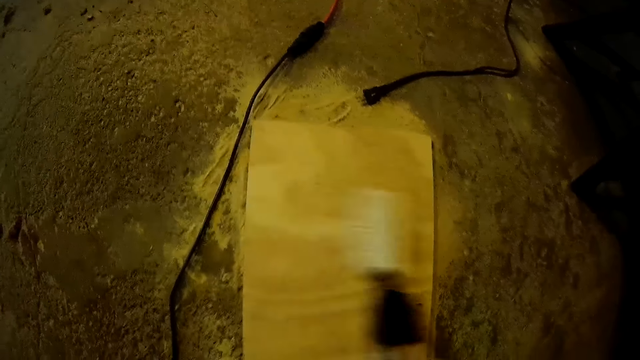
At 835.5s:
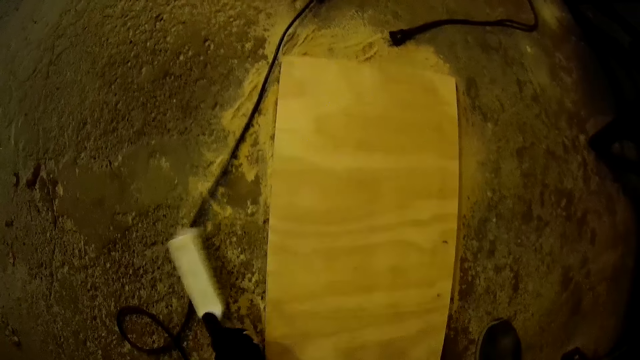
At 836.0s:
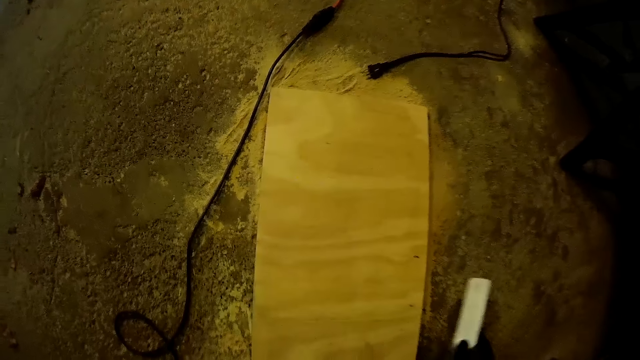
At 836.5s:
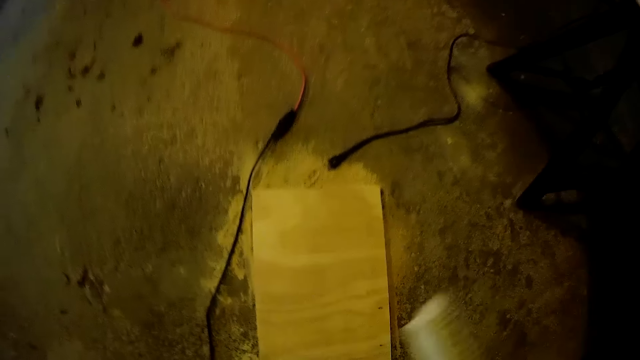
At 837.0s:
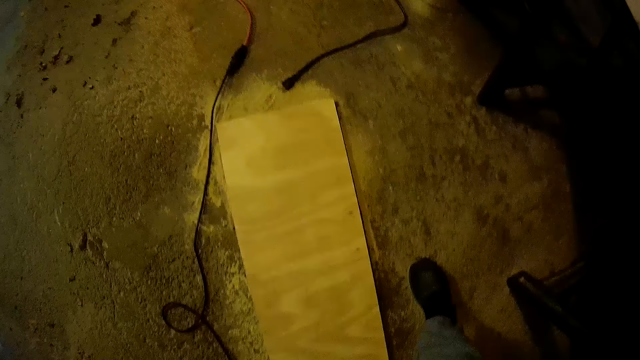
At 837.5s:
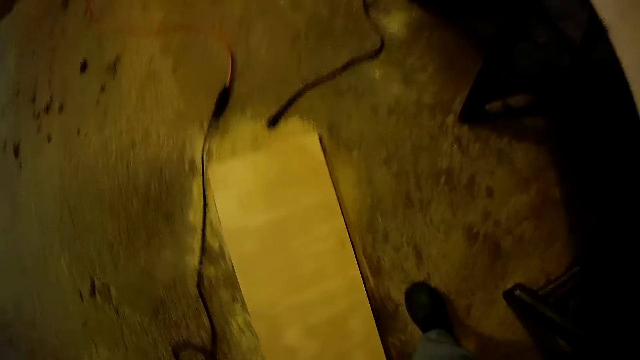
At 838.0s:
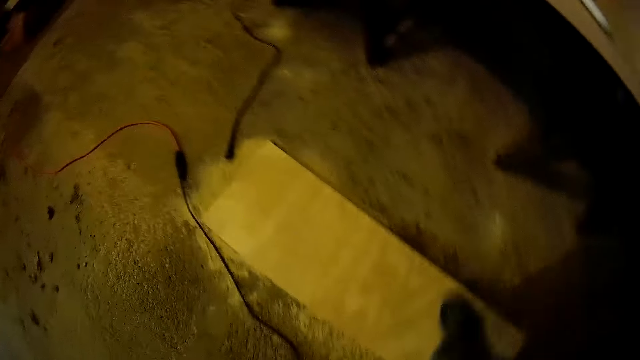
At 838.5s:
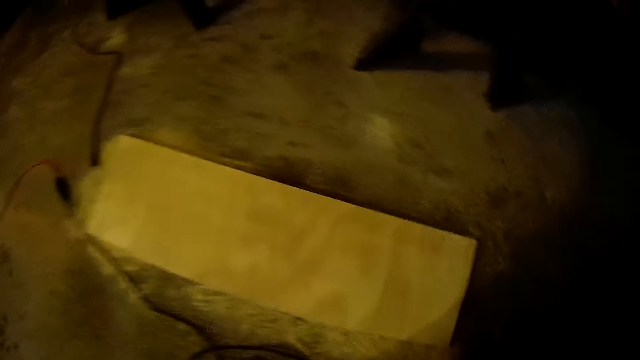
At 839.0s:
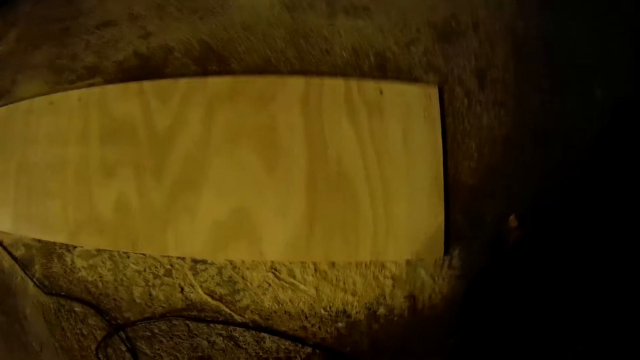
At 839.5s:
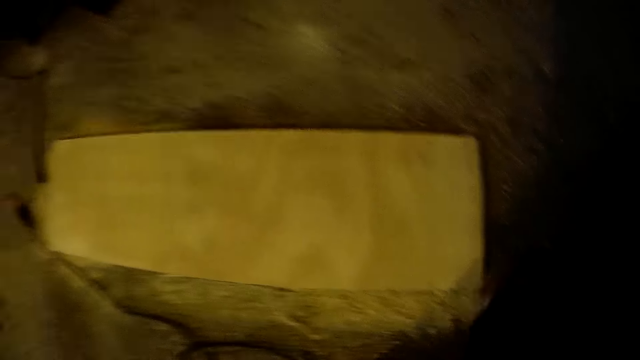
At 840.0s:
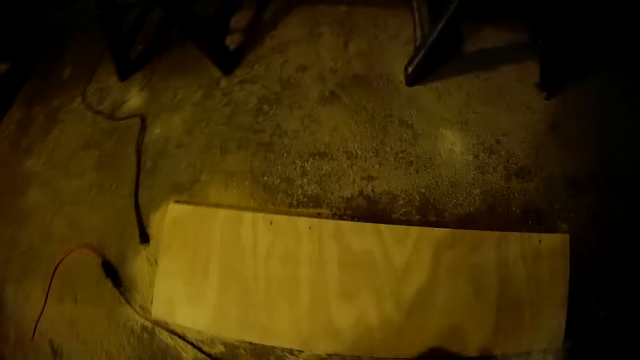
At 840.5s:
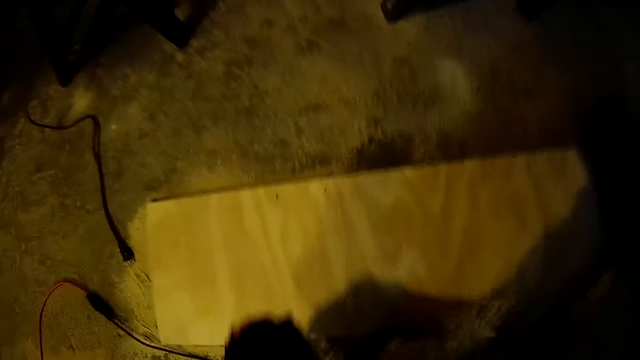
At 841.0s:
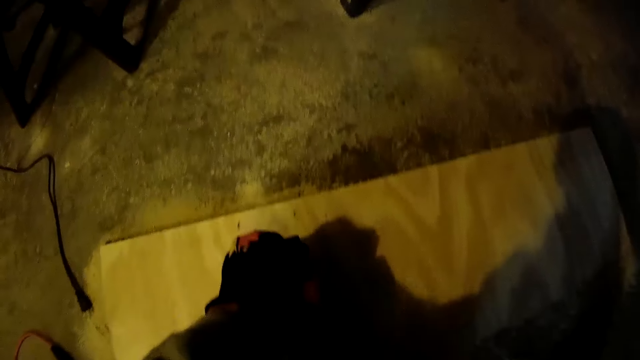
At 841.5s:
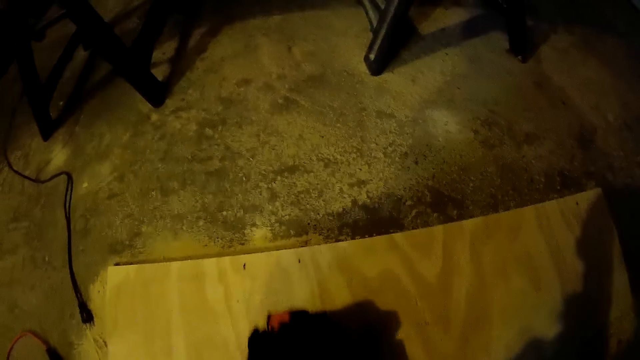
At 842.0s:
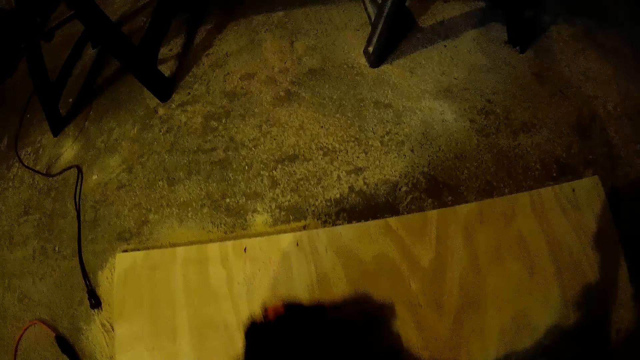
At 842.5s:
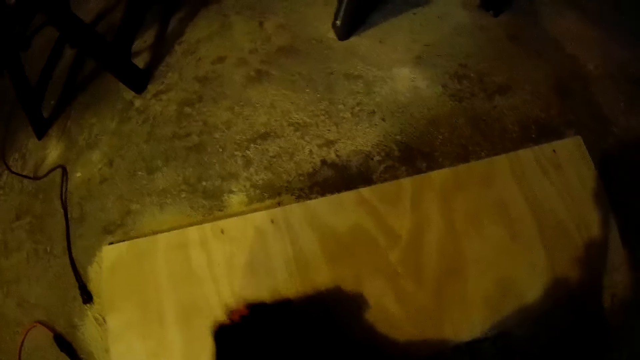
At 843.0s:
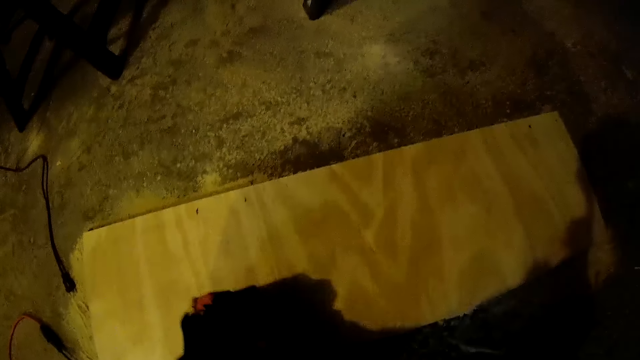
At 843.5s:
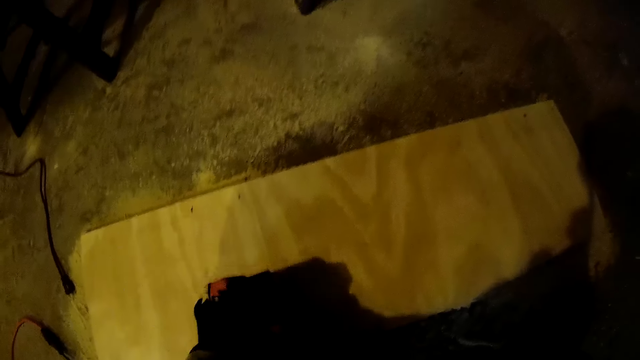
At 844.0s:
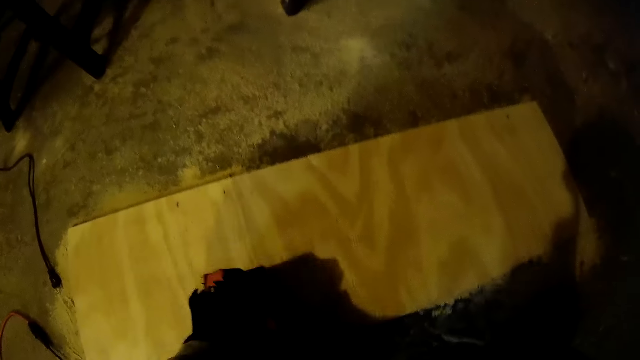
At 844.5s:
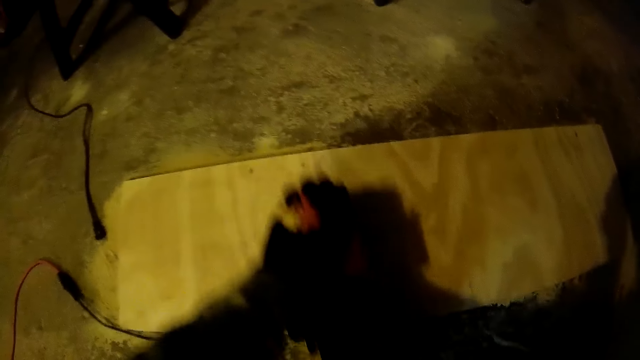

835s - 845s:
The camera wearer drops the brush on a table. They put aside the lumber. They file the long plank with an electric wood filer.

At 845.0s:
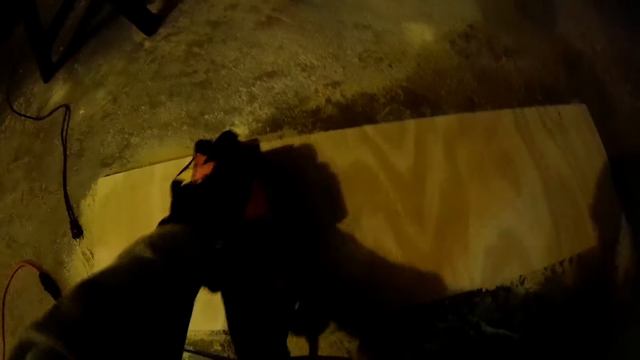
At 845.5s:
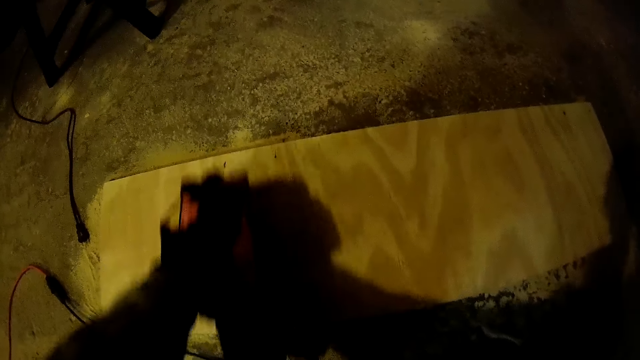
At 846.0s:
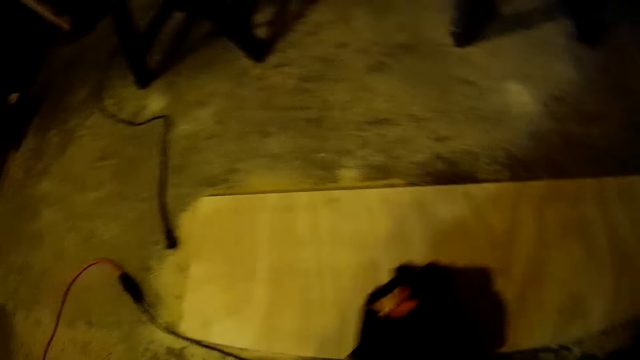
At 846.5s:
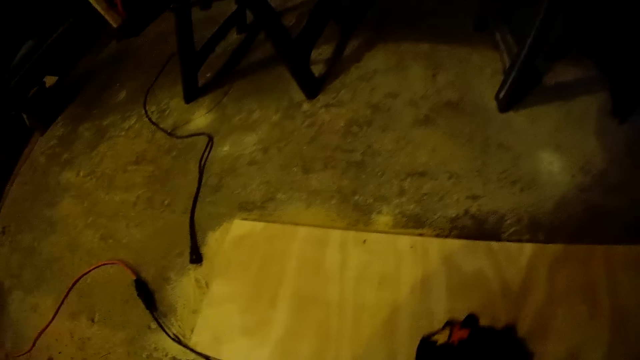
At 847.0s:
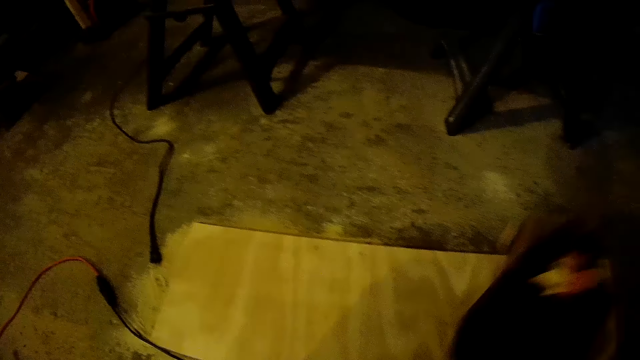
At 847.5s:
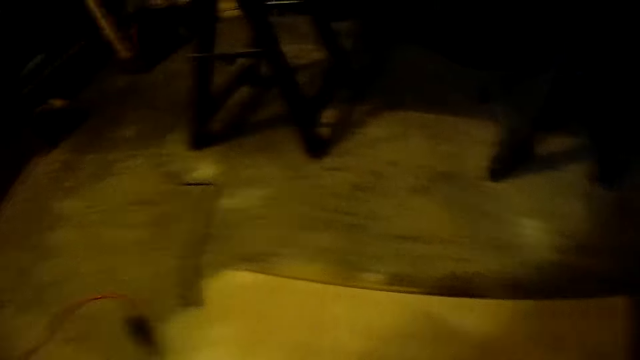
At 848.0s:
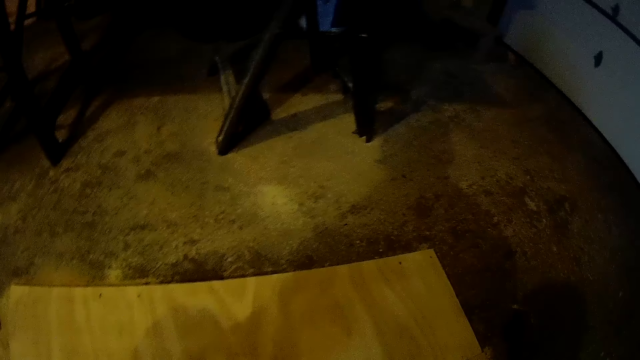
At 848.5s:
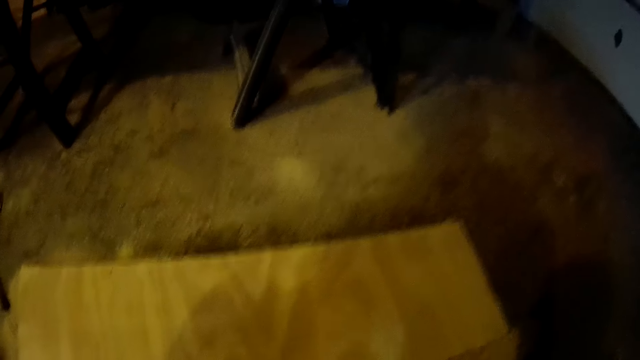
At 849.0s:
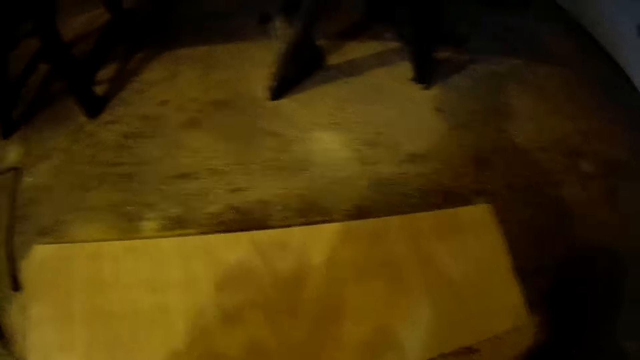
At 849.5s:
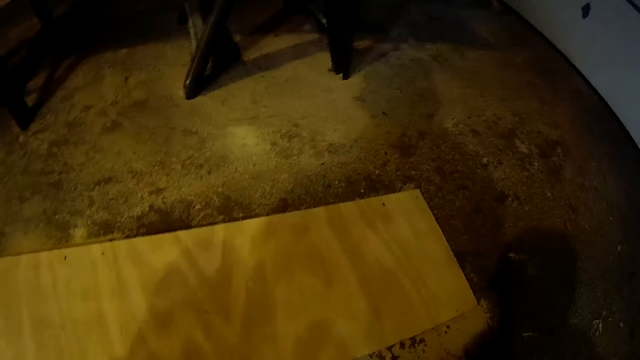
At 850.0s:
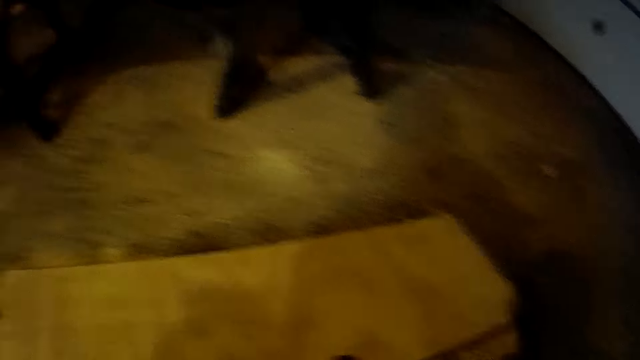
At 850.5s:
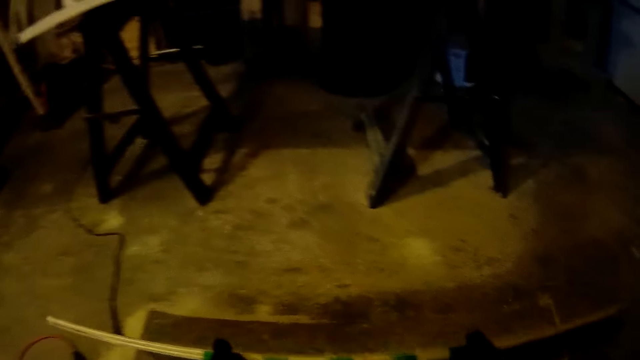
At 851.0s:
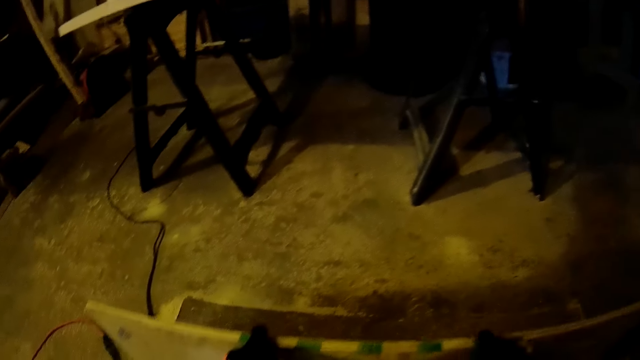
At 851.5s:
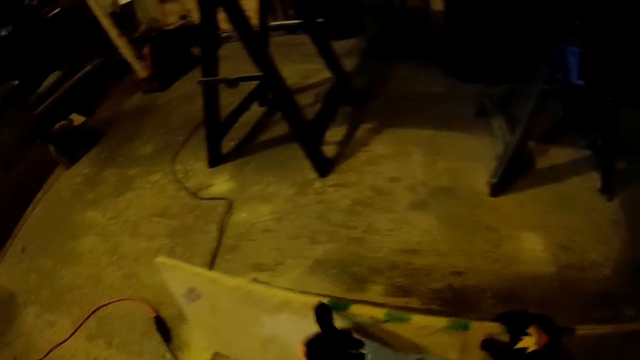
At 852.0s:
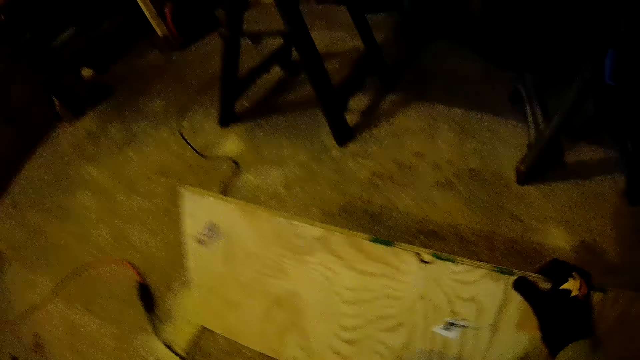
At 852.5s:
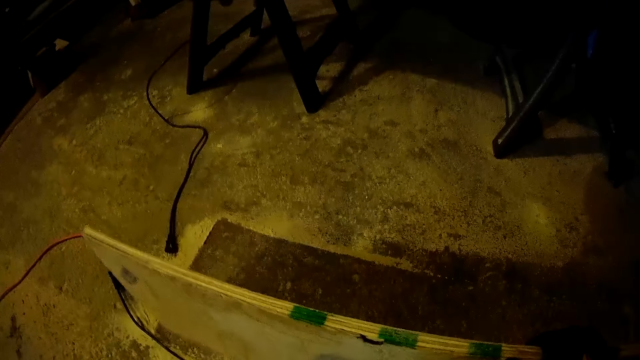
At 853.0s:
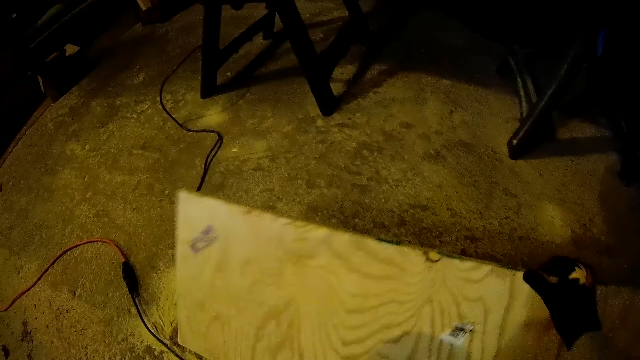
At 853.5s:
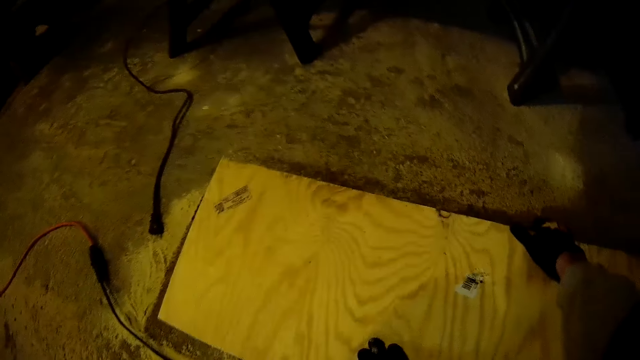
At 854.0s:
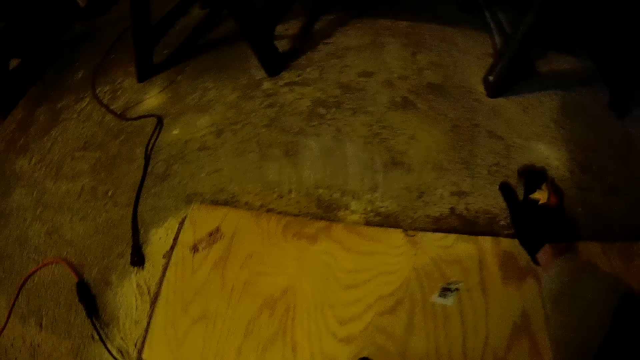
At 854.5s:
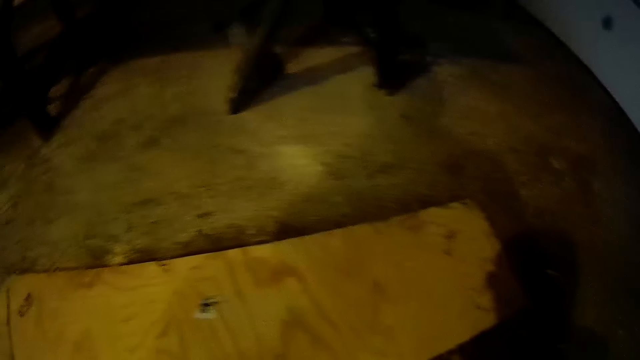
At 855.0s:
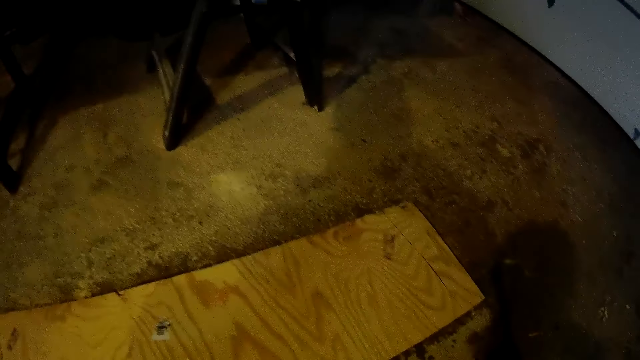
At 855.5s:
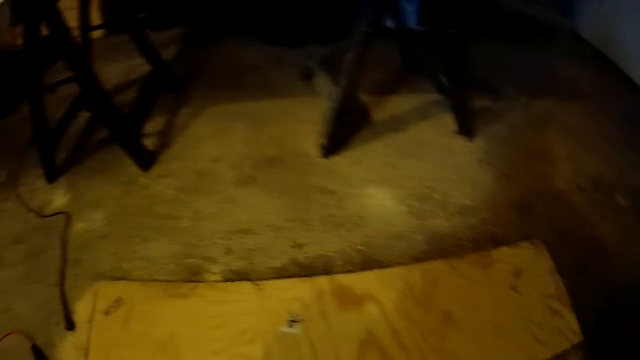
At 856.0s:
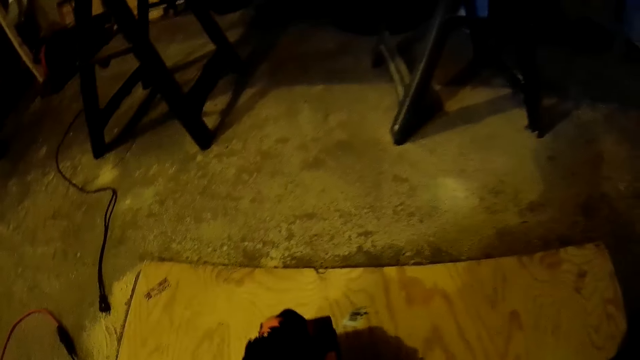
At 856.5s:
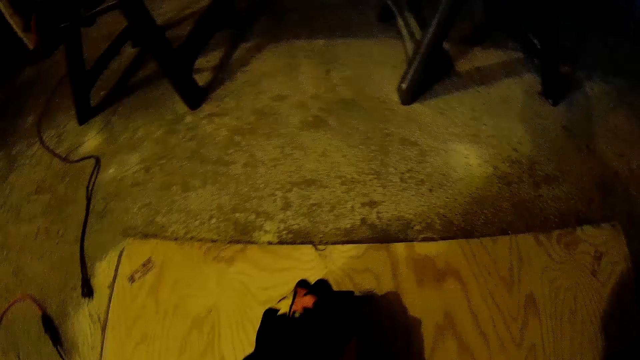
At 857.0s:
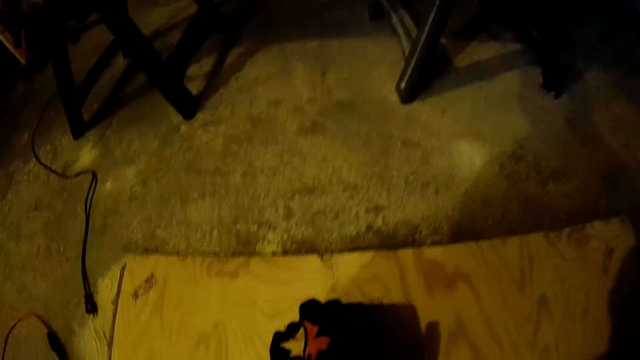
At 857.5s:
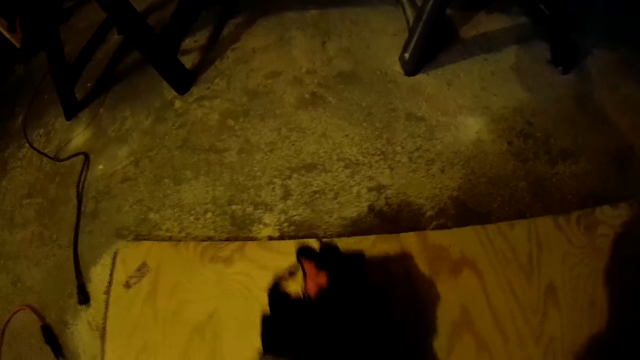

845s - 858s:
The camera wearer stops sanding the lumber, picks up the lumber, and flips the lumber on the other side. They file the long plank with an electric wood filer.
